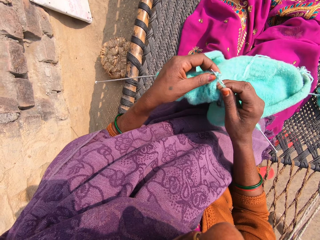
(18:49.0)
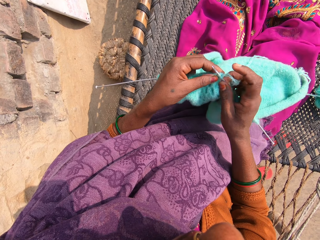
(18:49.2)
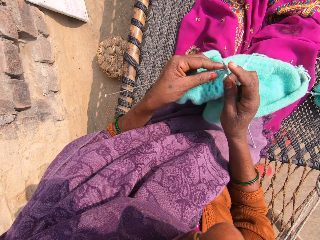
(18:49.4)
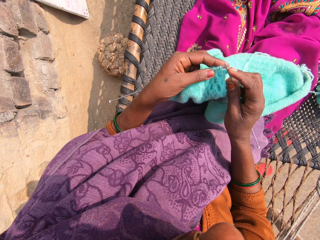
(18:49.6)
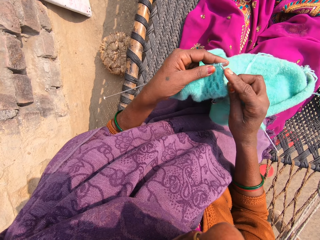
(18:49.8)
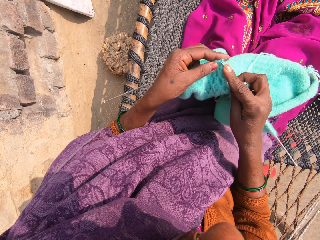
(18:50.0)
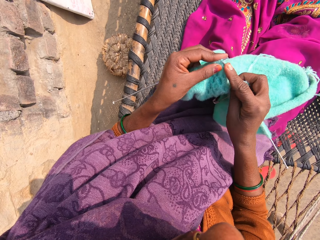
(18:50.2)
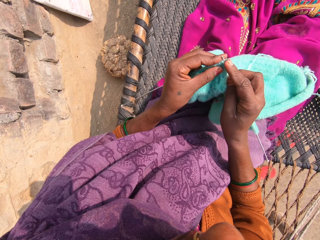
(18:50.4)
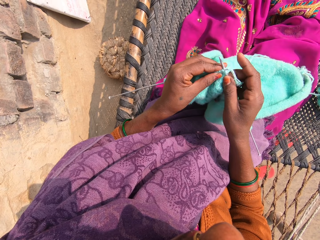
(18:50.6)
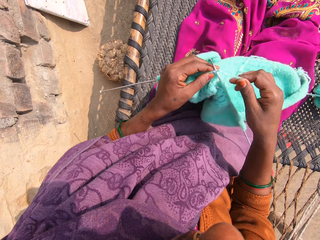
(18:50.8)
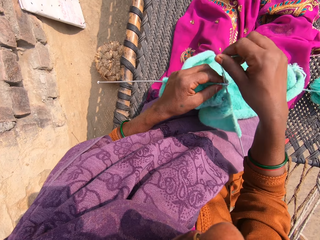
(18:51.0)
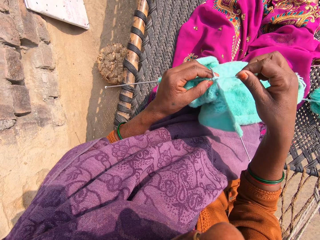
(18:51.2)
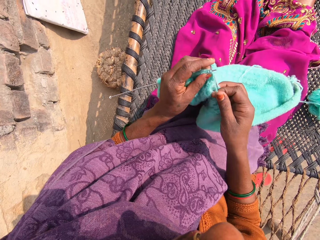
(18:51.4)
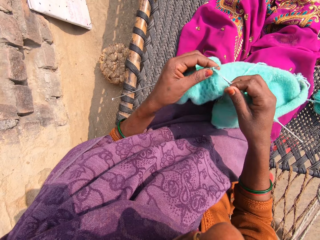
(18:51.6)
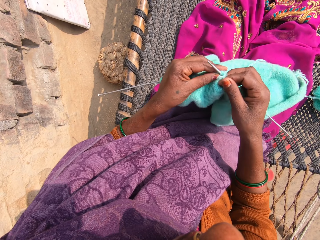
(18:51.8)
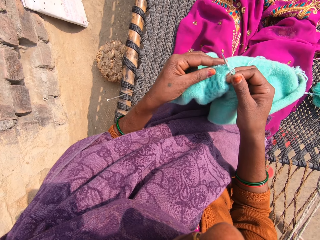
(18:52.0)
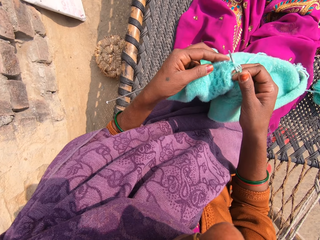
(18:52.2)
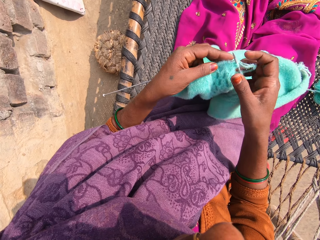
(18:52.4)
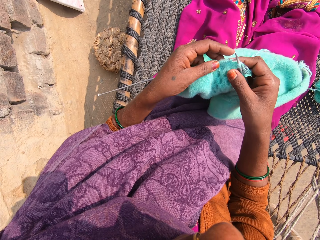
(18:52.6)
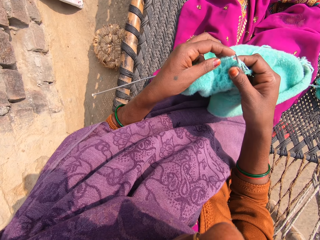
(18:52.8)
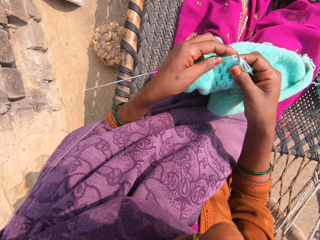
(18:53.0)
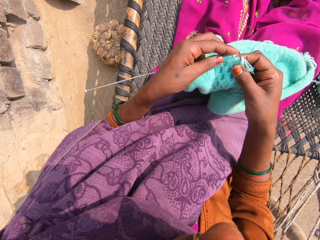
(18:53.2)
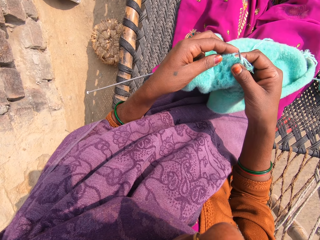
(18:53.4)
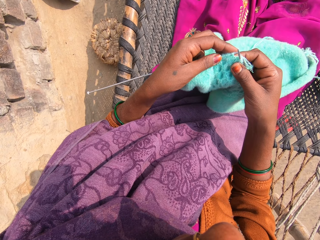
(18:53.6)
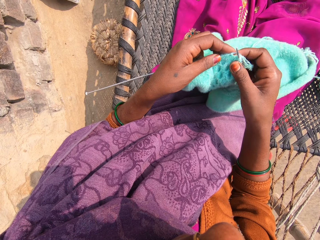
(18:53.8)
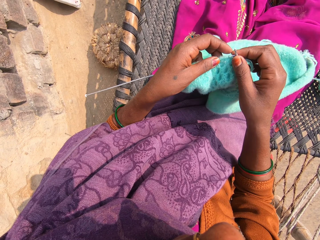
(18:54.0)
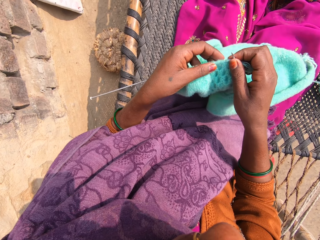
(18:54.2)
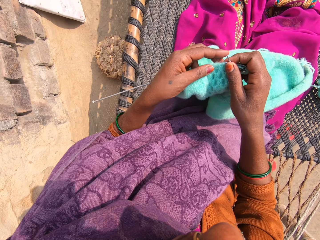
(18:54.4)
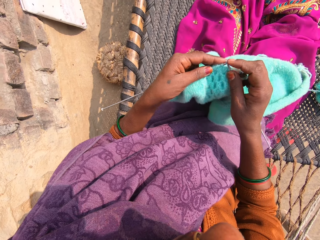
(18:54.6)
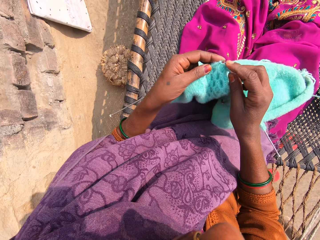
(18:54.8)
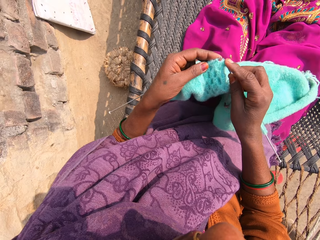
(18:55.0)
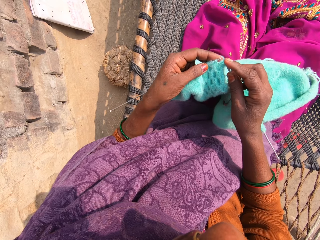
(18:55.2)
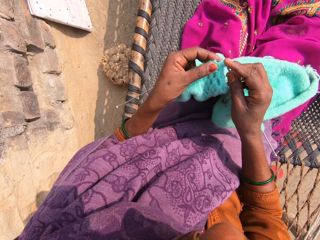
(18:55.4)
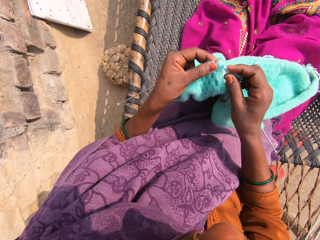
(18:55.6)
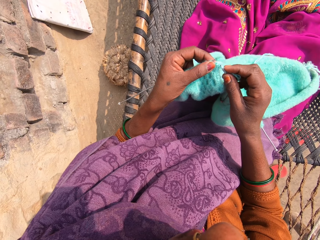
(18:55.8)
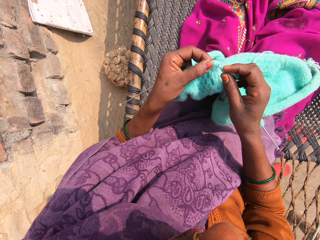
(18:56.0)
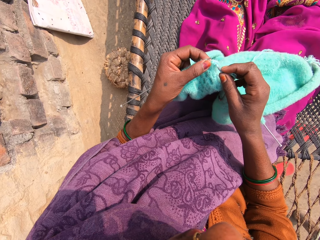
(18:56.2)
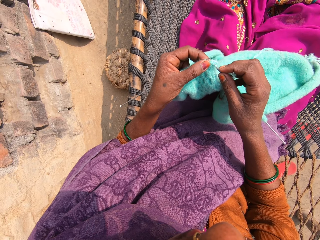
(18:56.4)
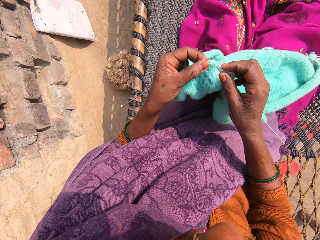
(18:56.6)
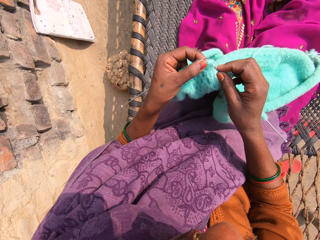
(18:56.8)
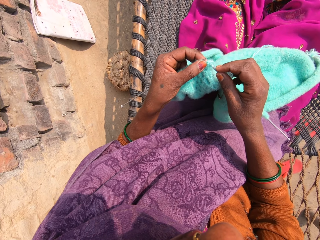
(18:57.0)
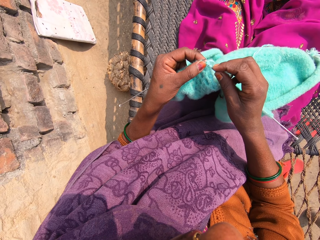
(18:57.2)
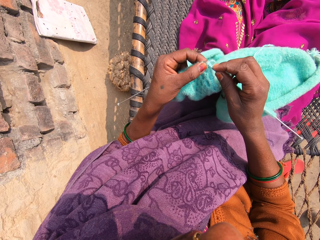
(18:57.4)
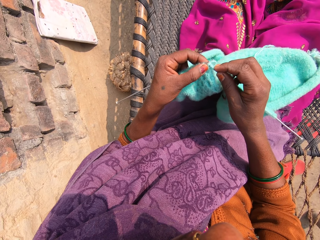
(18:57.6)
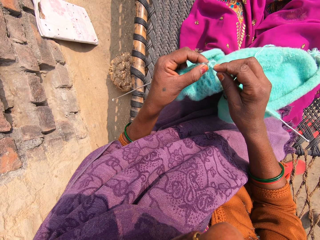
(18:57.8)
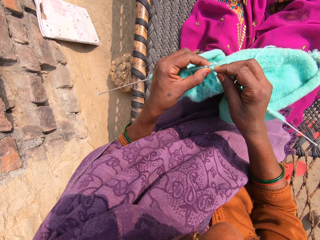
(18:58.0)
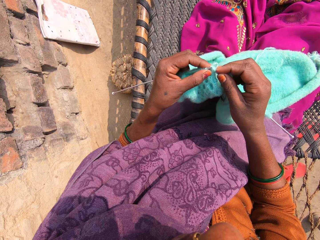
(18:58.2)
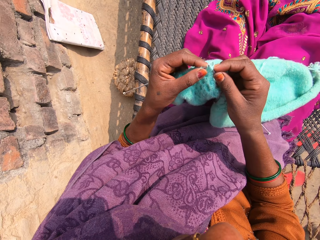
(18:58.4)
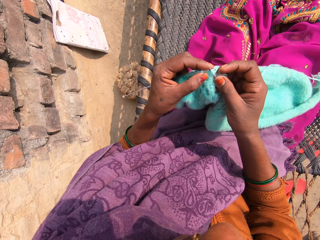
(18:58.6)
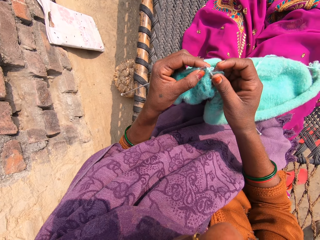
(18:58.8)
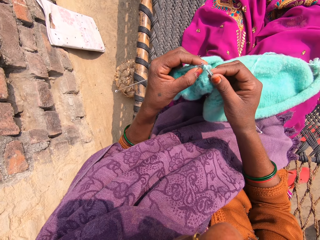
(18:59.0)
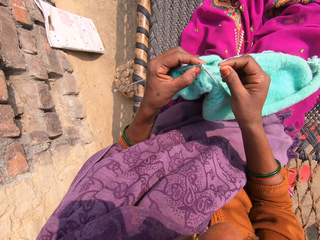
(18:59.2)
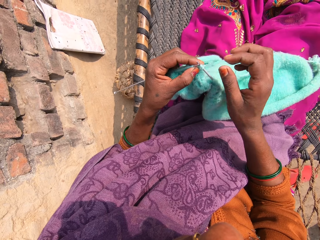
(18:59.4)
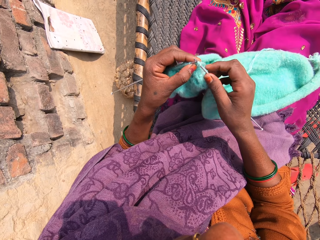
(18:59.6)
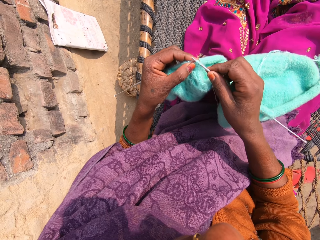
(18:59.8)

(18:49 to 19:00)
The camera wearer knits the knitting garment with knitting needles. They roll the knitting thread on the knitting needle. They knit the knitting garment with the knitting needles.

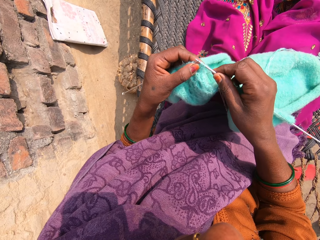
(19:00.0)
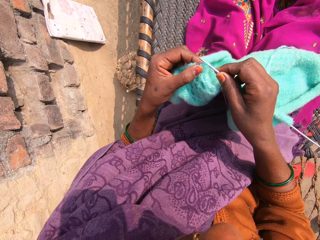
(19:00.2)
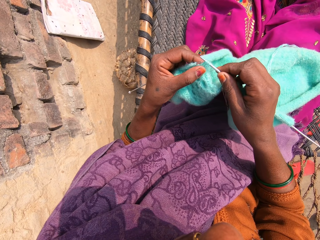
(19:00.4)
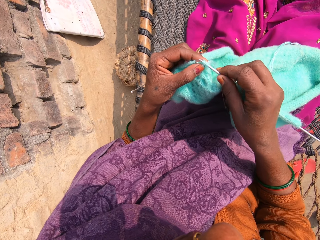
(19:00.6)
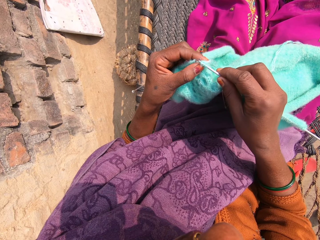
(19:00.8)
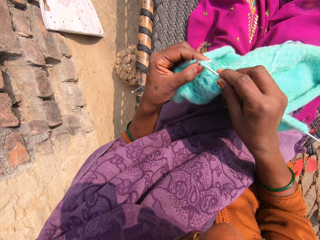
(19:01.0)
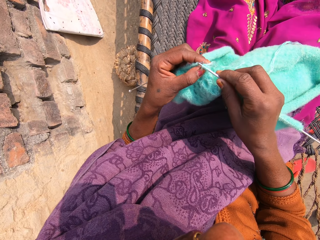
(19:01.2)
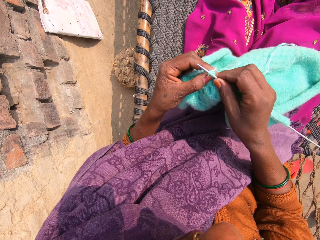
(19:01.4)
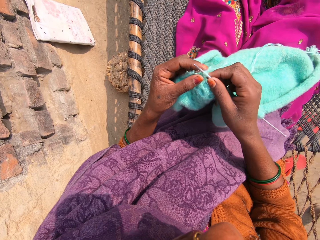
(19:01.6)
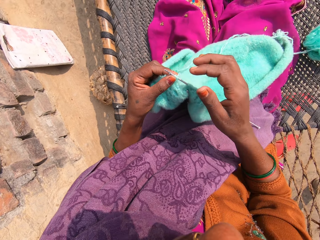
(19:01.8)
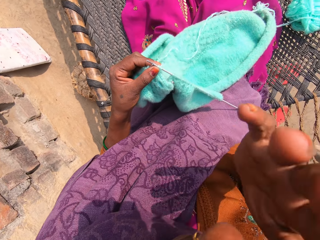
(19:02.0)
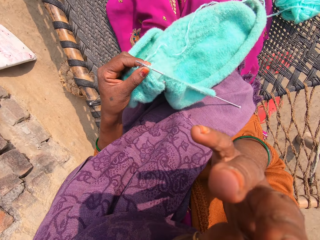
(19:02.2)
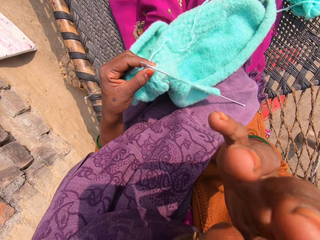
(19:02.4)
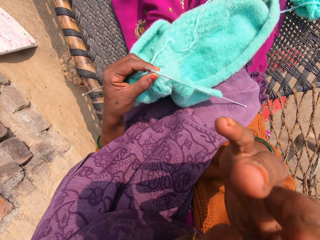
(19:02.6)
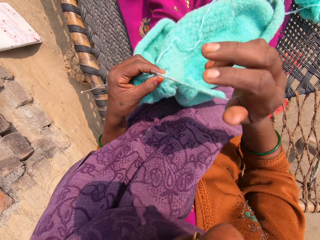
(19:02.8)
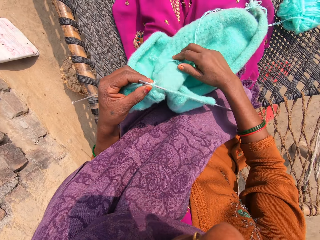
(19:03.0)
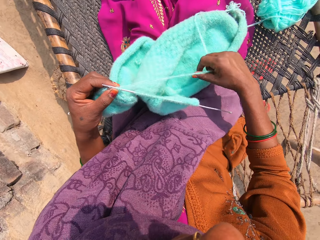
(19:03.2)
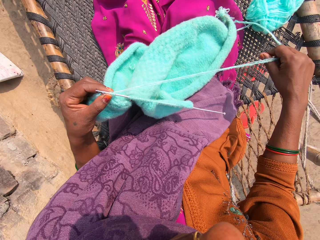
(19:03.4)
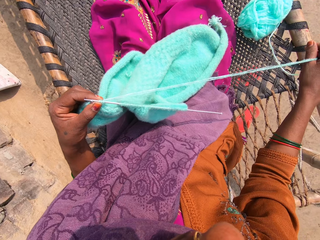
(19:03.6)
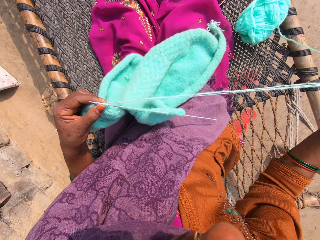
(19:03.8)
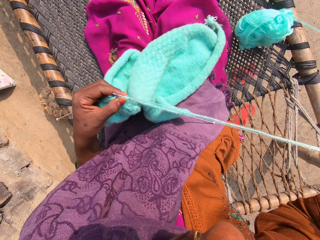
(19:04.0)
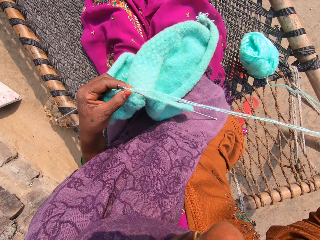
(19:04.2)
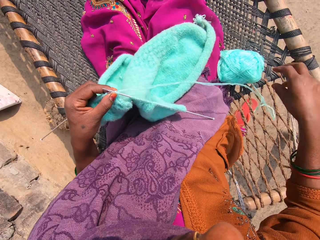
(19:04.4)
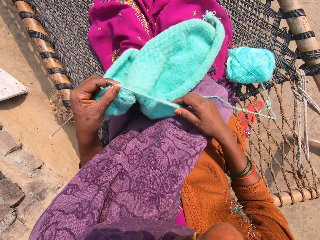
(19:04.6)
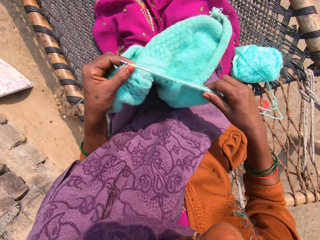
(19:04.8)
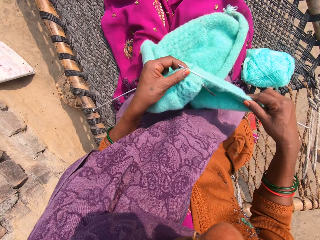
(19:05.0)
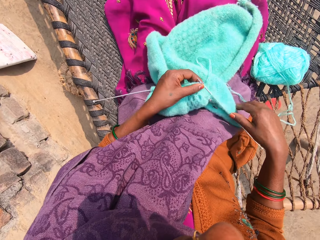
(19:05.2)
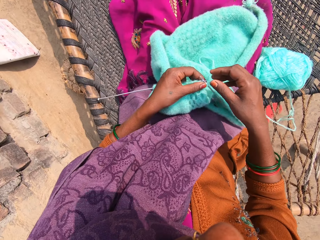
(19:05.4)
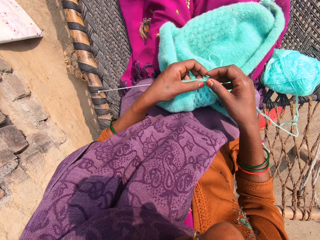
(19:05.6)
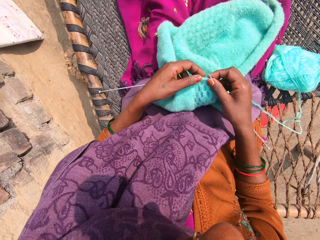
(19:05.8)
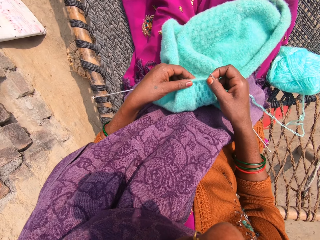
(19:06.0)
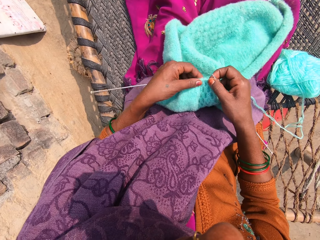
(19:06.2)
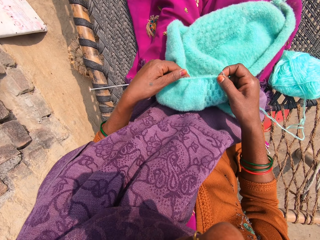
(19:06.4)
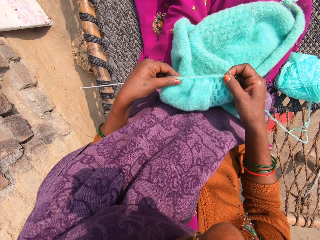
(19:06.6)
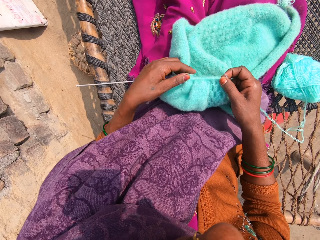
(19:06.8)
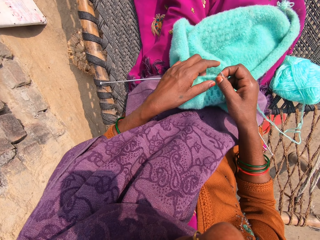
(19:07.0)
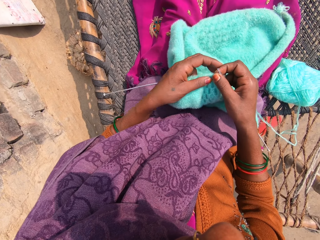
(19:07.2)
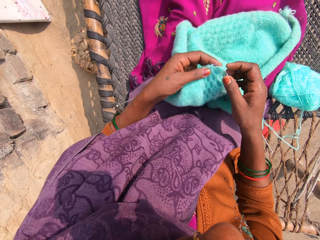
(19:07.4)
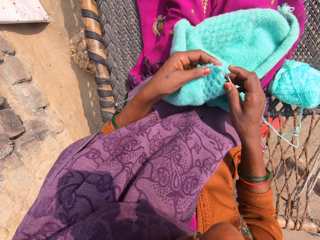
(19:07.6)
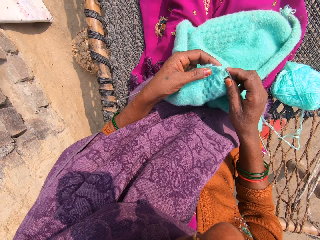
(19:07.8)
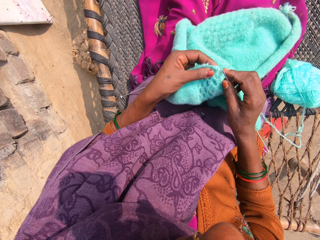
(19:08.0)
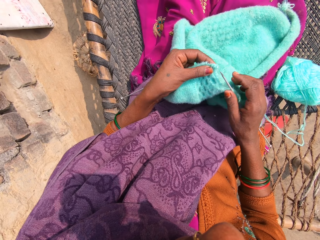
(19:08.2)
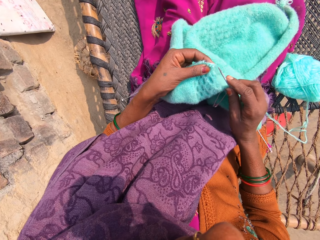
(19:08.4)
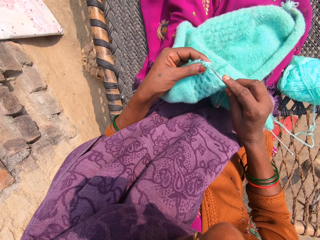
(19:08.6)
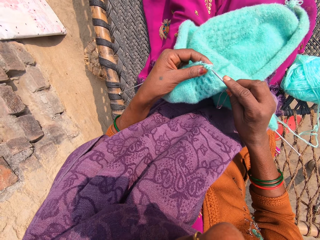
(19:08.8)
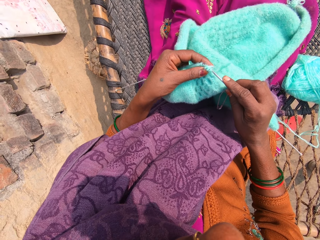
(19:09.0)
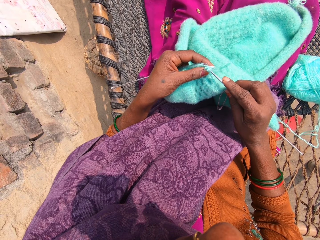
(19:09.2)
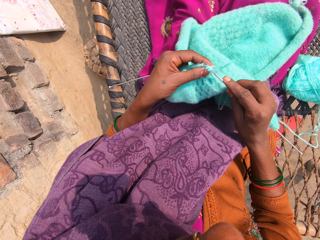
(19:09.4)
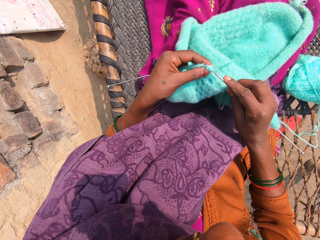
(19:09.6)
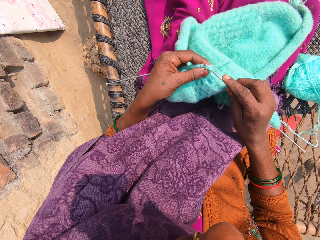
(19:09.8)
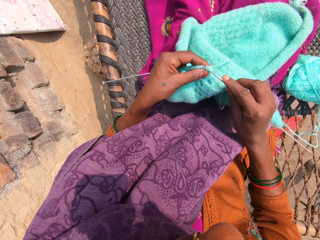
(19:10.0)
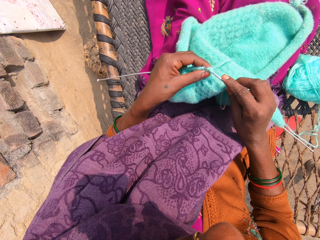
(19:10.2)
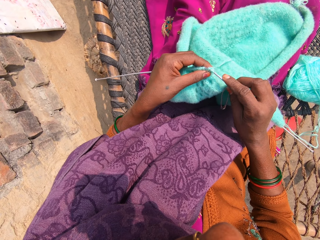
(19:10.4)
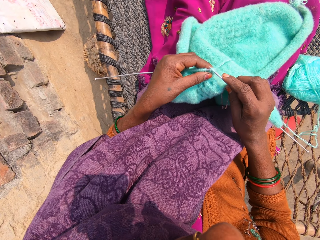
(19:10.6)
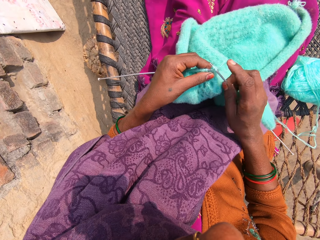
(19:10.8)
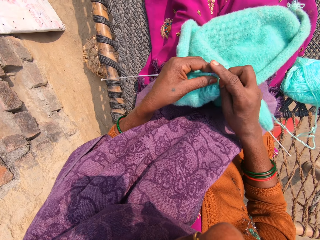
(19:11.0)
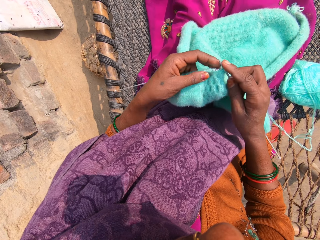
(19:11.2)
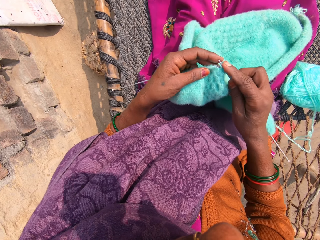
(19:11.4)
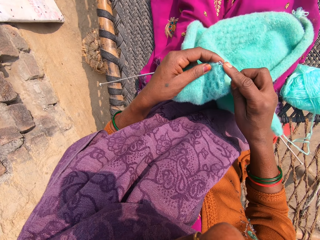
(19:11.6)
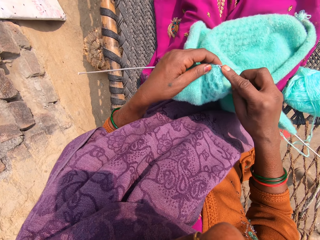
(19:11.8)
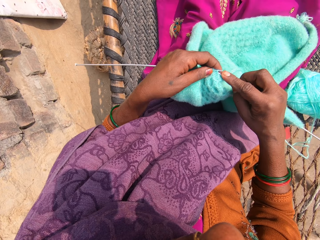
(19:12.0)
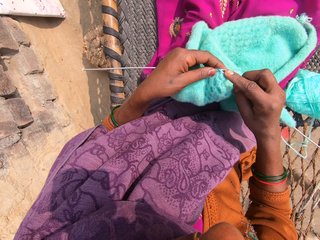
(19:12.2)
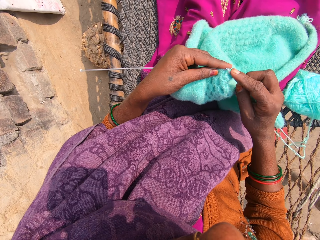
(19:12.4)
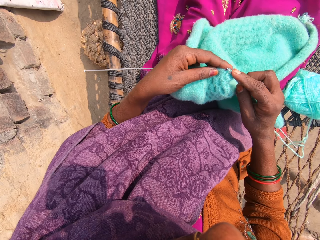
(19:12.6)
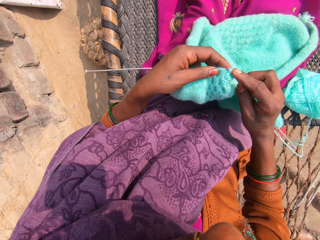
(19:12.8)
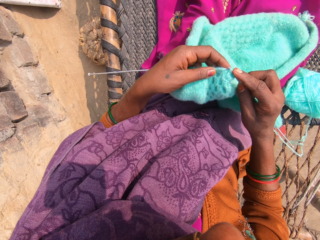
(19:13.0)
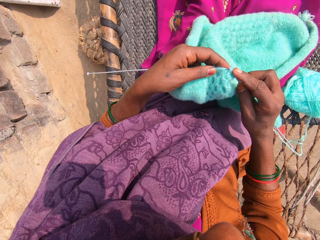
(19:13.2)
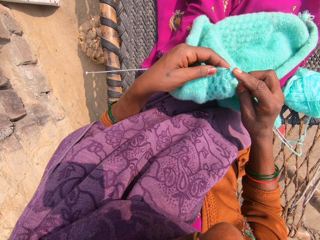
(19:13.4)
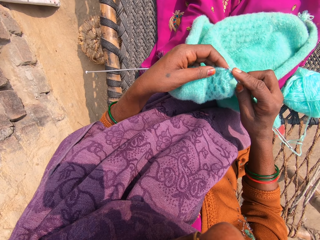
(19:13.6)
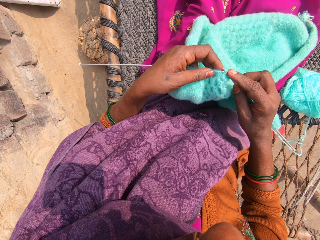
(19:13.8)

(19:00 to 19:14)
The camera wearer scratches her nose with her right hand. She pulls strands of wool with her right hand. She adjusts the position of the towel. She adjusts the wool on a knitting pin. She holds the knitting garment with her hands. She knits the towel with the knitting pins and wool.
